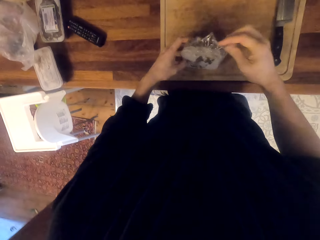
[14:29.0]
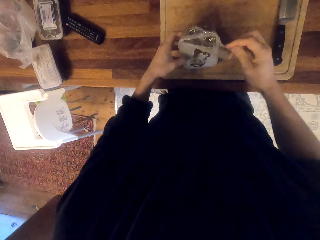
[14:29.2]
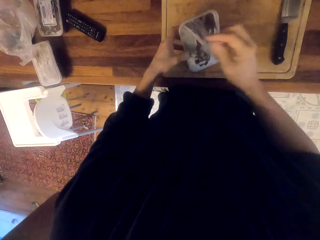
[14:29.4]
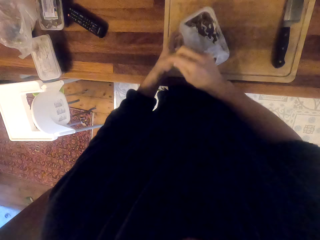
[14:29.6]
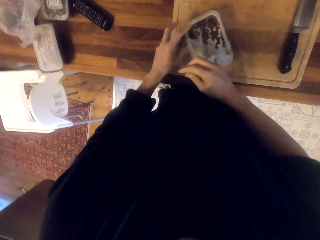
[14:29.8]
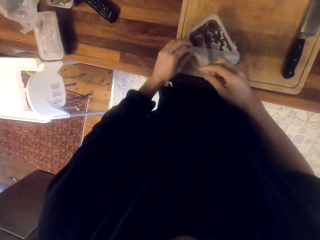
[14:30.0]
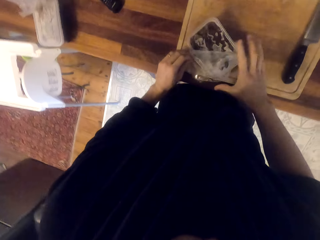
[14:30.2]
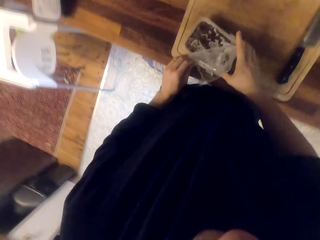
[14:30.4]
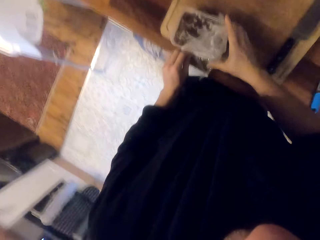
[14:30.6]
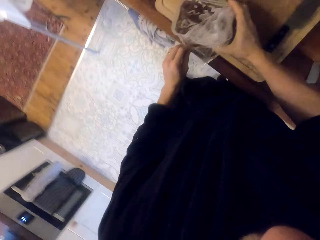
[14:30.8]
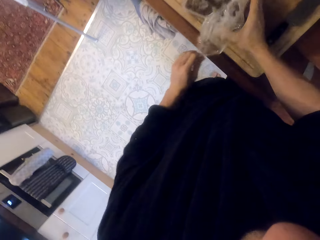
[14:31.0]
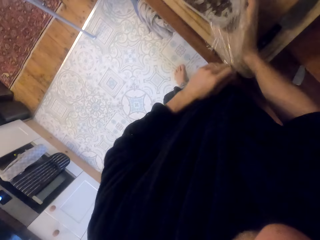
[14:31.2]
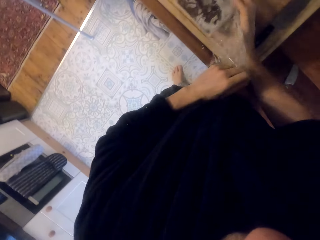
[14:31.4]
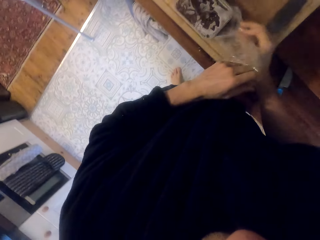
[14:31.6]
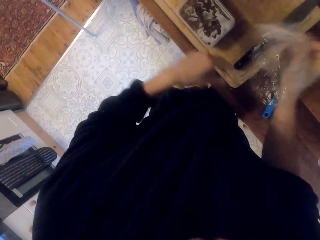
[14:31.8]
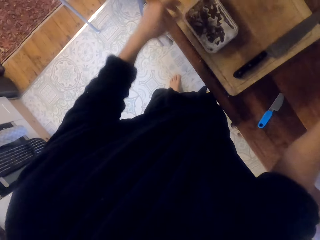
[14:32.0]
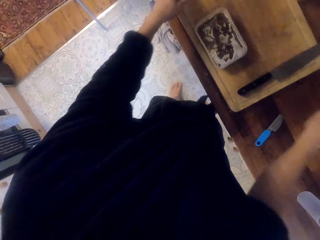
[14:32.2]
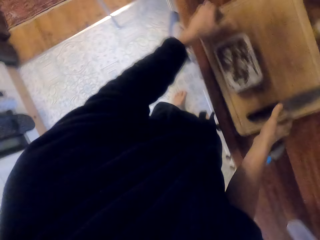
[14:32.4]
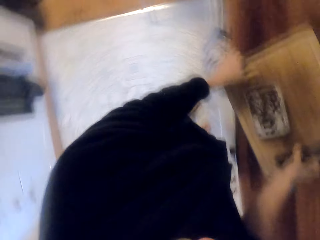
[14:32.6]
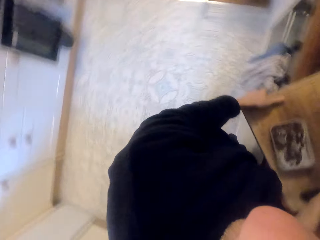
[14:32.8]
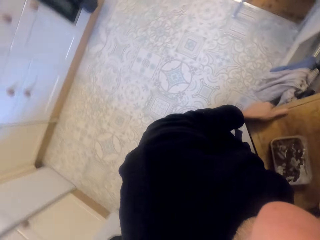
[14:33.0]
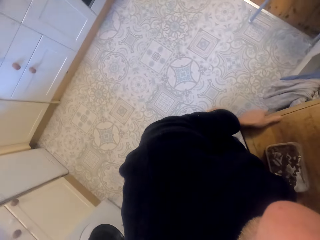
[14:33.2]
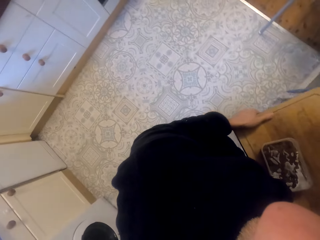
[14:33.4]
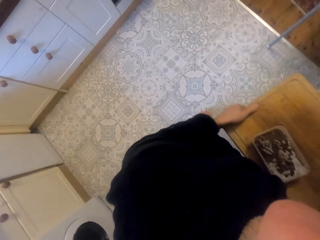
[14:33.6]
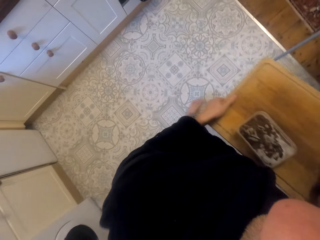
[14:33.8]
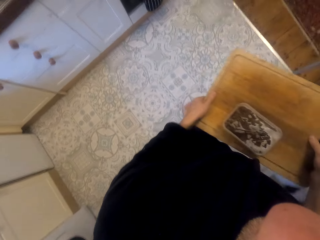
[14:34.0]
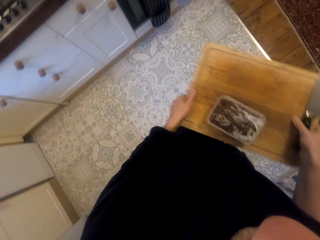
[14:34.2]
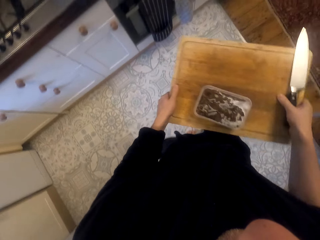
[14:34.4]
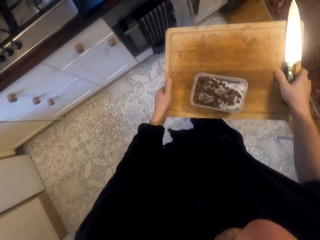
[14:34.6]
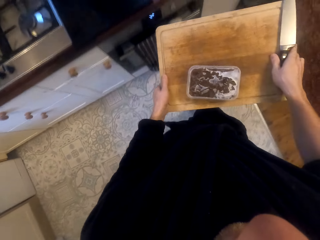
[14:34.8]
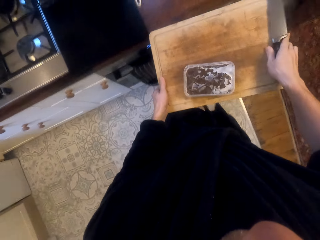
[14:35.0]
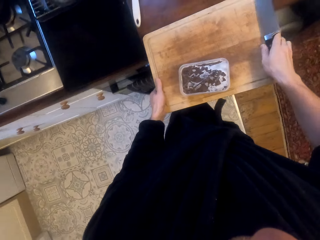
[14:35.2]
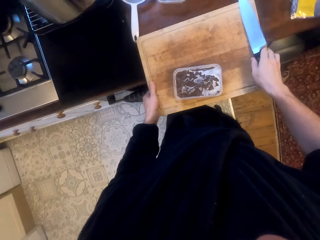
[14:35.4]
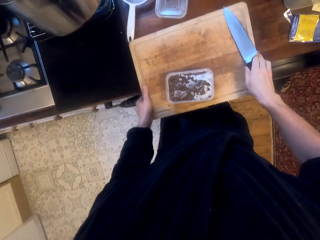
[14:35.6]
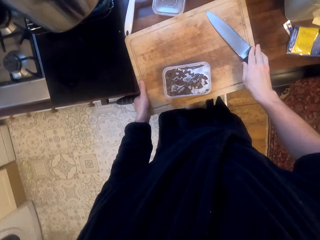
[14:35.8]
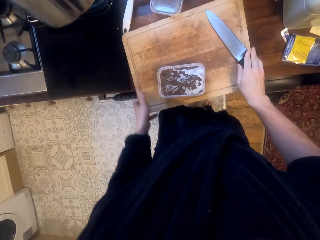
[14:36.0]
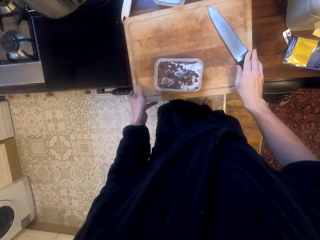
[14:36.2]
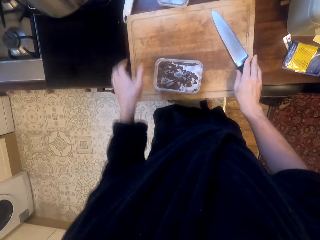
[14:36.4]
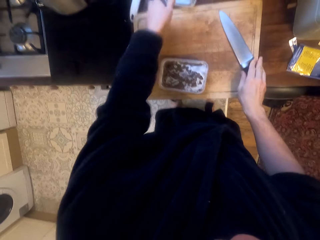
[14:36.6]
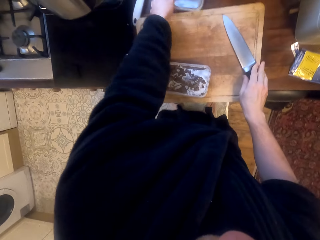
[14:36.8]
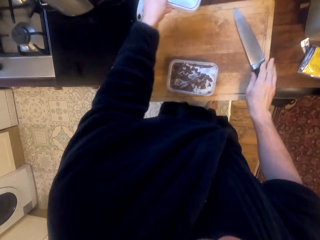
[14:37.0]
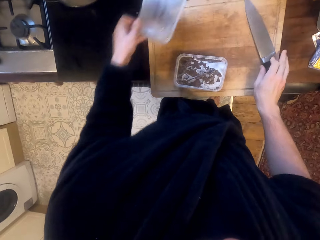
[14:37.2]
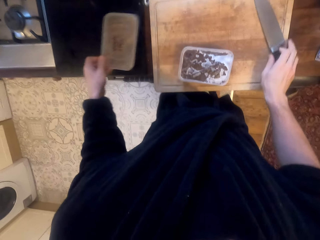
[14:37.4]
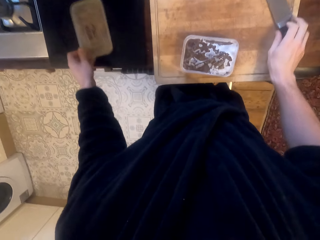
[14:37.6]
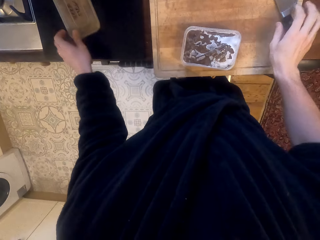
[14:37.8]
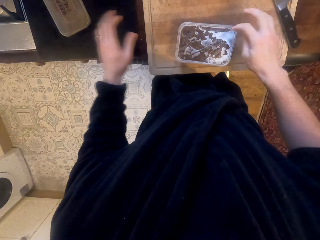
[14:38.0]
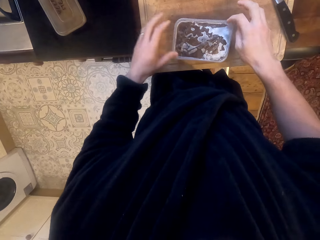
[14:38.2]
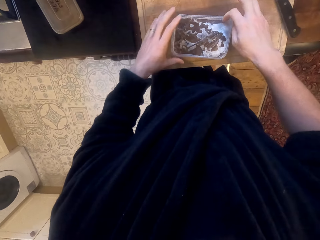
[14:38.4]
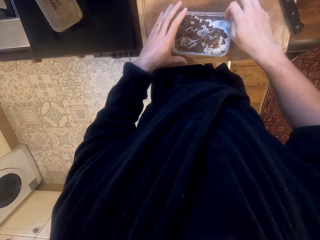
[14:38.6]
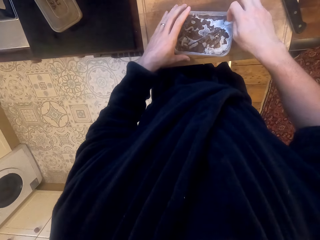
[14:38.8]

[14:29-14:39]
The camera wearer unwraps the tin. They put the polythene paper aside. They carry the chopping board to the other side. They put the chopping board down. They put the container aside.

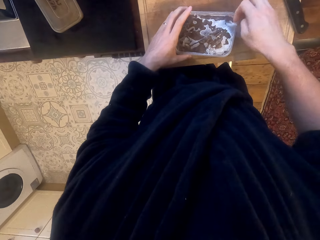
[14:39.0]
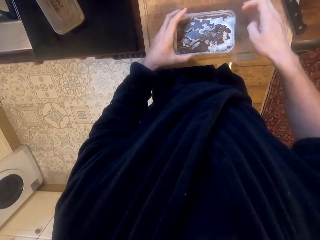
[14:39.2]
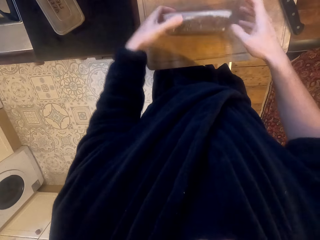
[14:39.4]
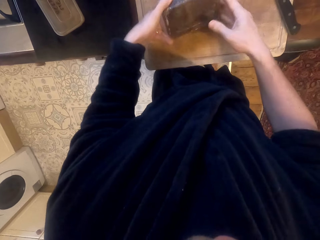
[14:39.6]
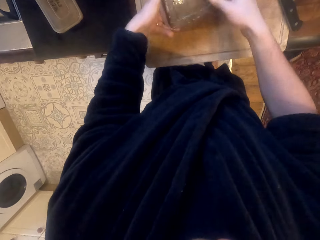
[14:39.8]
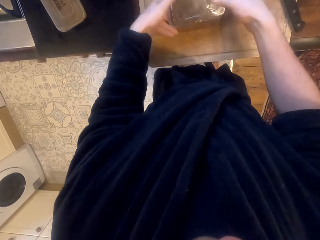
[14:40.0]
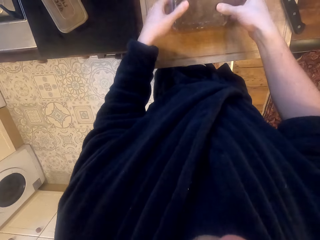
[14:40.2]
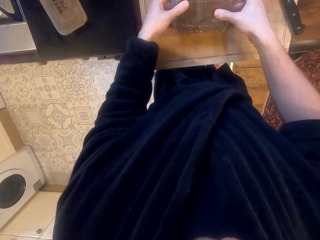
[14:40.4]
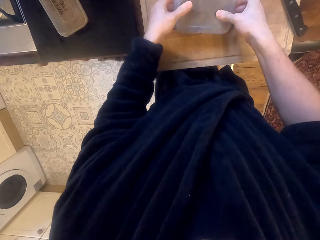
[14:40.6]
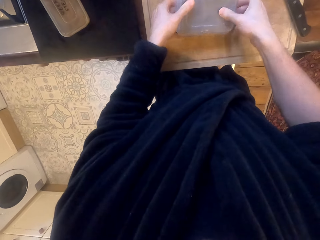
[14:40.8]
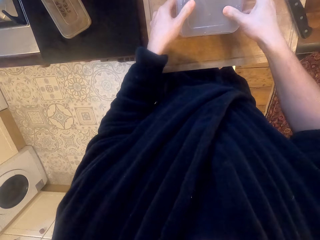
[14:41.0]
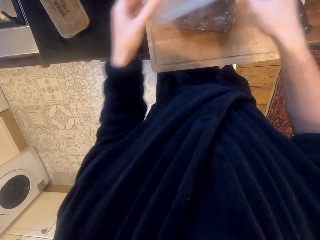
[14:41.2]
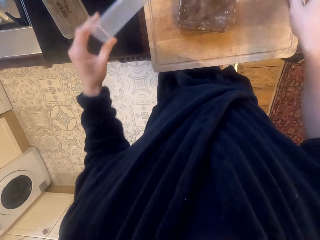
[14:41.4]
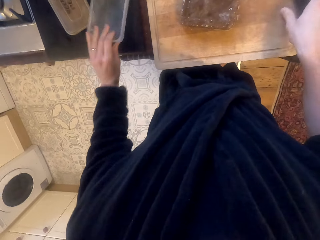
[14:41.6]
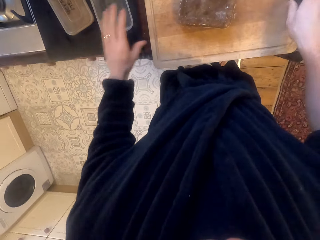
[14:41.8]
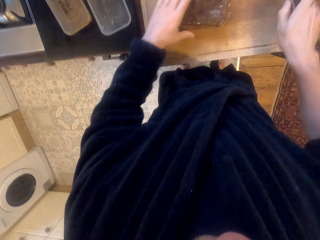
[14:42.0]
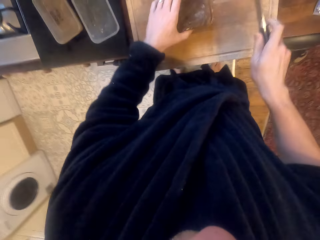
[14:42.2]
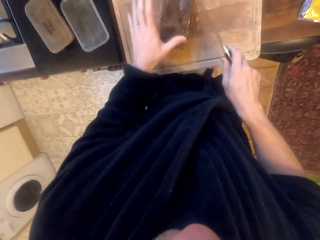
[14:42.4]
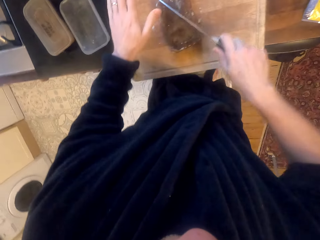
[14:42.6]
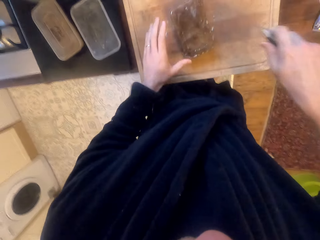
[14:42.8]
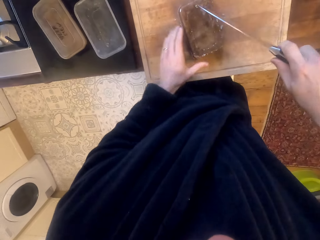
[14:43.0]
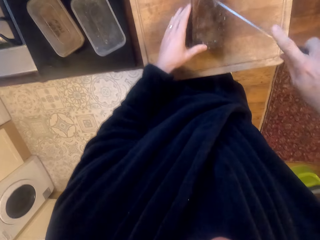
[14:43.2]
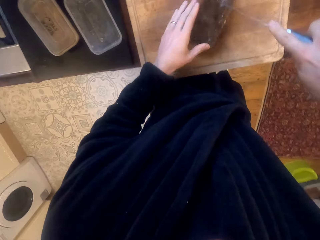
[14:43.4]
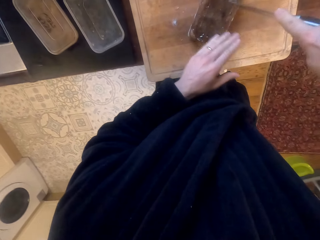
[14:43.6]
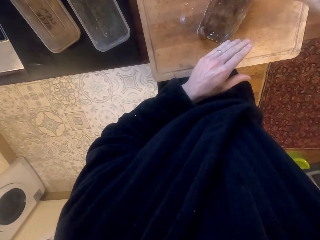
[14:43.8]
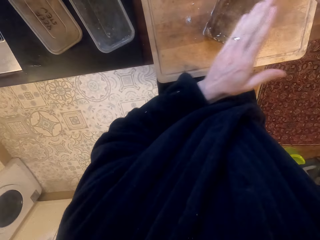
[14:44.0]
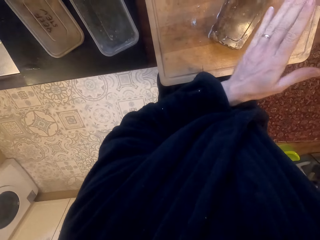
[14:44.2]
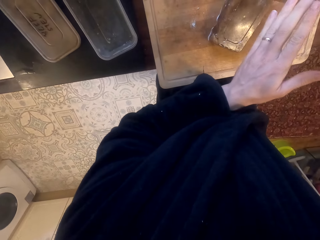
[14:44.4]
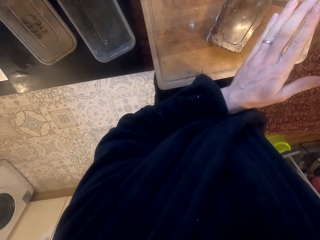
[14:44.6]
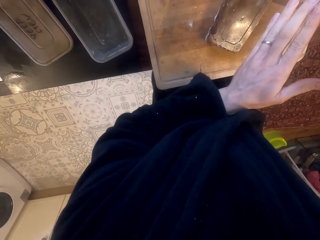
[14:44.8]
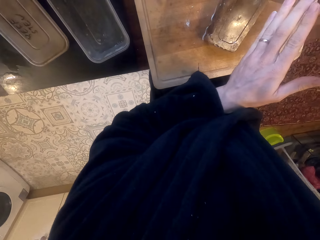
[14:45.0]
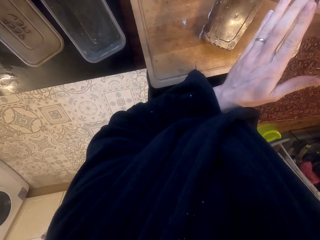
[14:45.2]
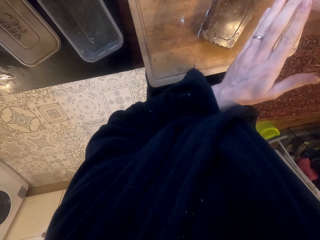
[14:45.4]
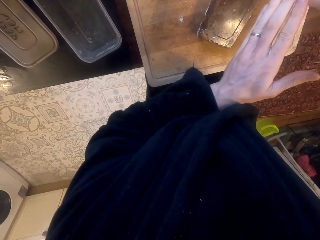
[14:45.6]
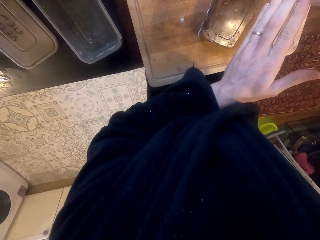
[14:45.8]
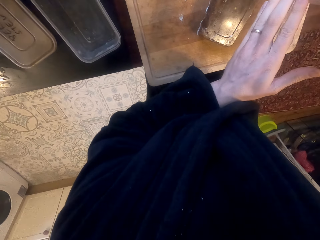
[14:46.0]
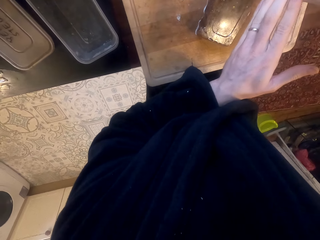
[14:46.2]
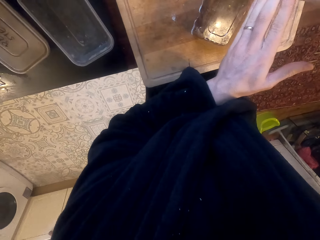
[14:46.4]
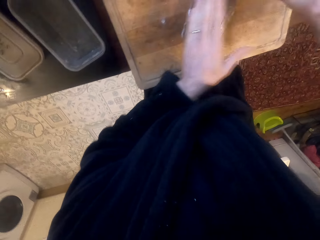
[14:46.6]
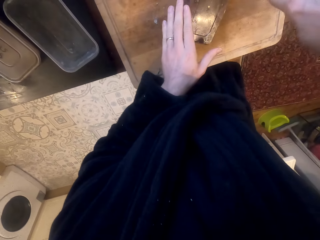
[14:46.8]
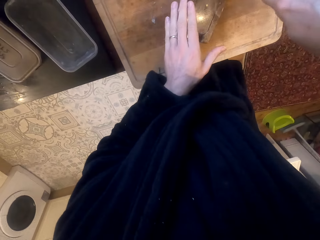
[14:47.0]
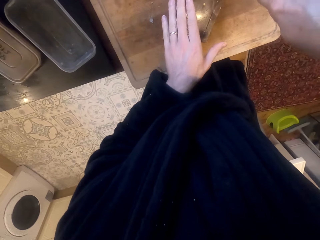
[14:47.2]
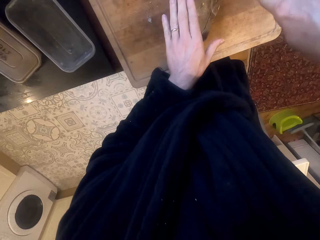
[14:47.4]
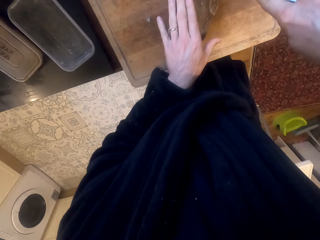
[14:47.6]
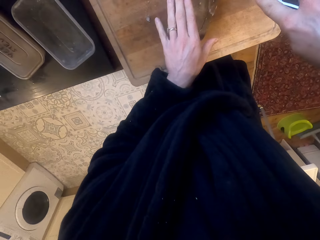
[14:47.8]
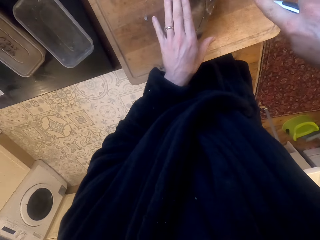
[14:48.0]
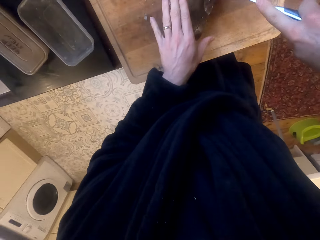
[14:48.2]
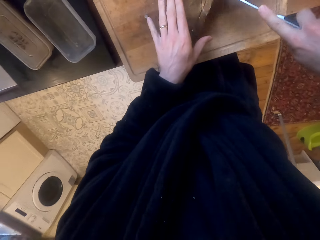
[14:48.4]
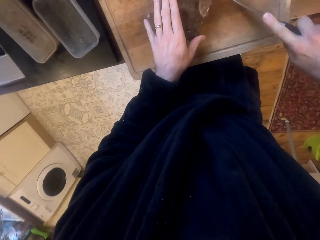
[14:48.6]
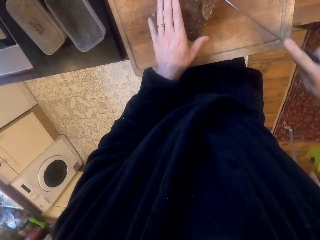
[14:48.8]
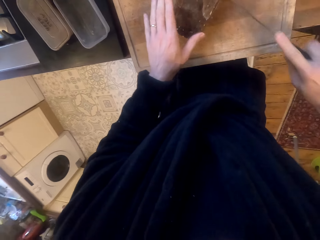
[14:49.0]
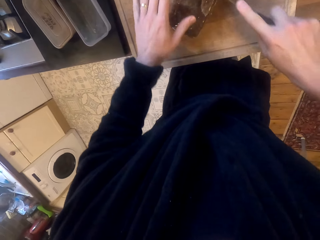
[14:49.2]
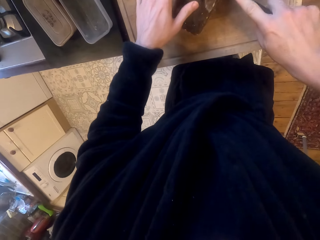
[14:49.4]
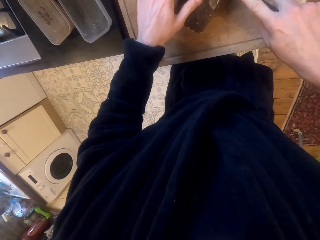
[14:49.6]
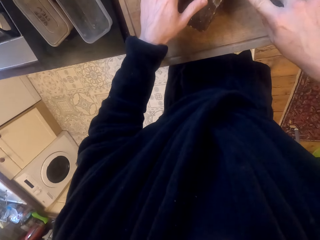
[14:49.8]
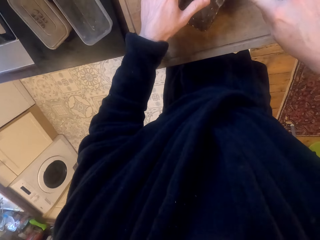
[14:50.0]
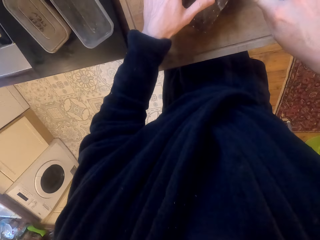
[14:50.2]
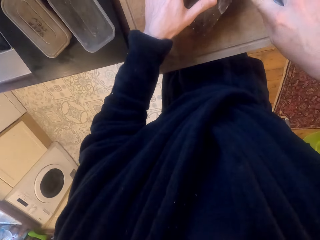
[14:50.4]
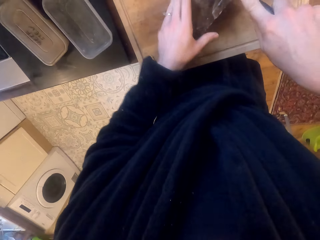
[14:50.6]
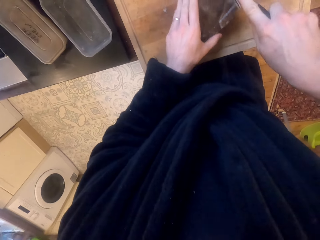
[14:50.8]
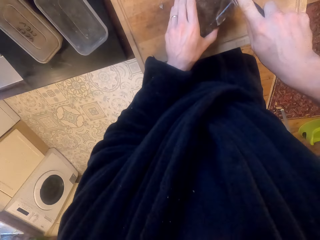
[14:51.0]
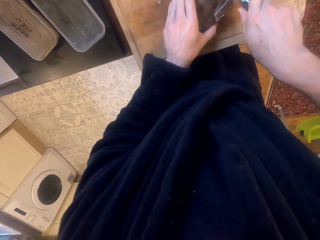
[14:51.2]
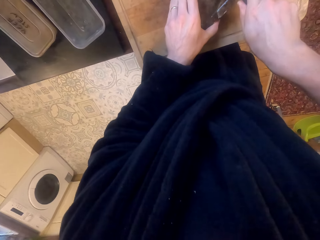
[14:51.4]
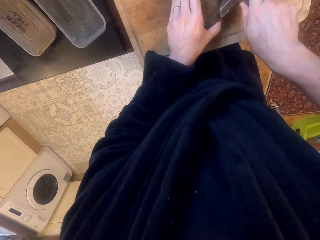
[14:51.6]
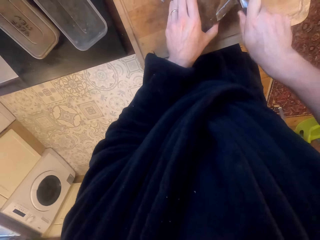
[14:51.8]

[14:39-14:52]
The camera wearer removes something from the tin. They put the tin aside. They pick up a knife. They cut something into pieces.
